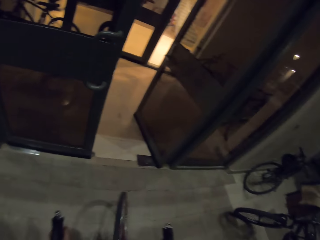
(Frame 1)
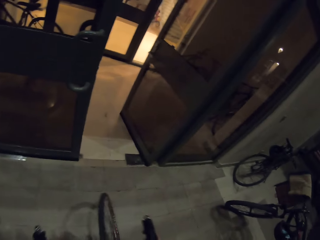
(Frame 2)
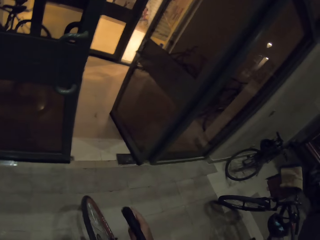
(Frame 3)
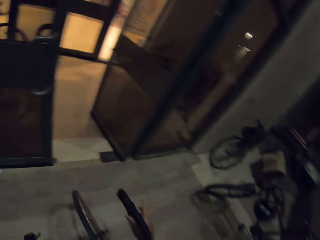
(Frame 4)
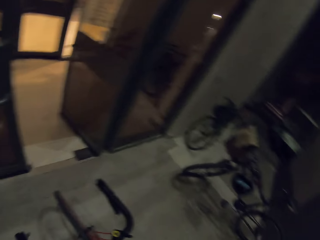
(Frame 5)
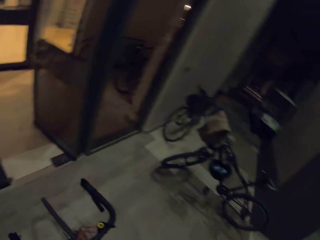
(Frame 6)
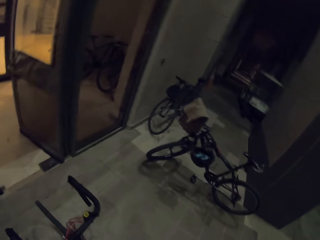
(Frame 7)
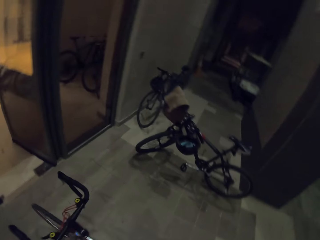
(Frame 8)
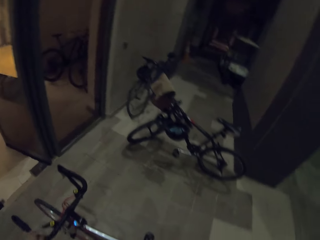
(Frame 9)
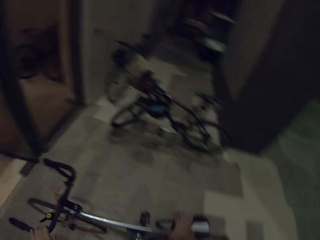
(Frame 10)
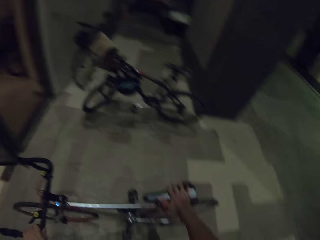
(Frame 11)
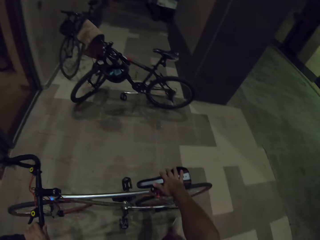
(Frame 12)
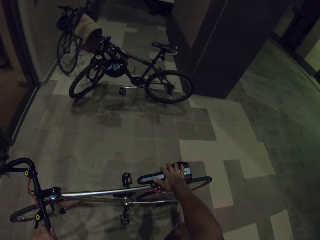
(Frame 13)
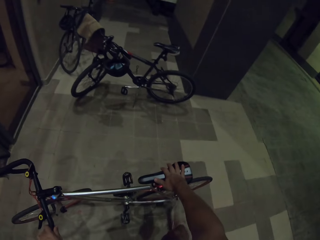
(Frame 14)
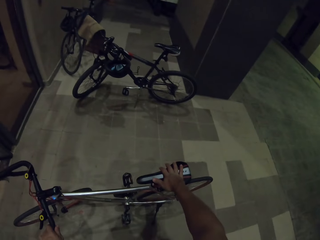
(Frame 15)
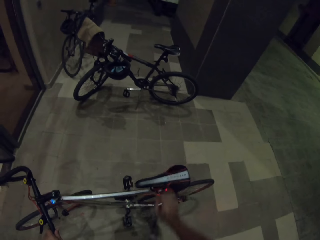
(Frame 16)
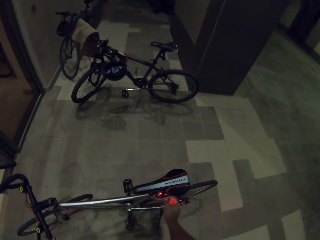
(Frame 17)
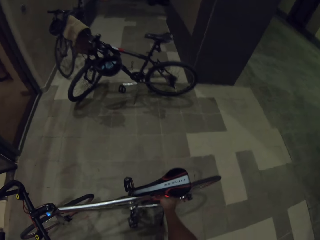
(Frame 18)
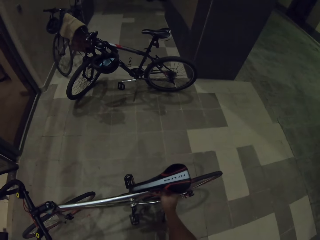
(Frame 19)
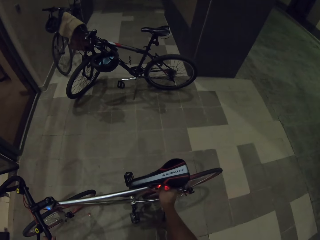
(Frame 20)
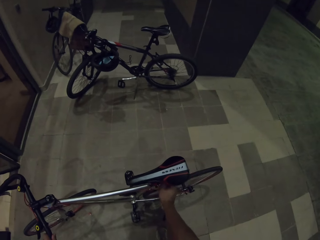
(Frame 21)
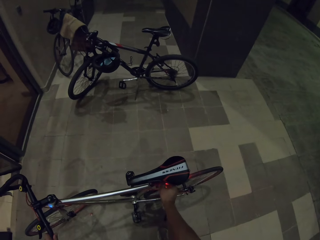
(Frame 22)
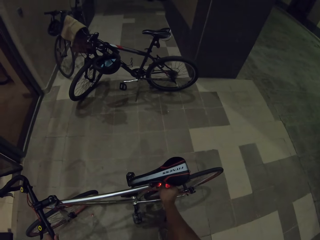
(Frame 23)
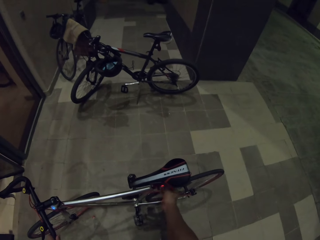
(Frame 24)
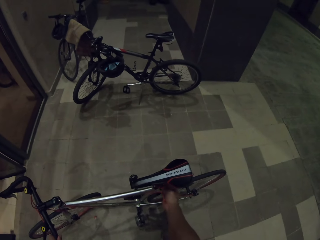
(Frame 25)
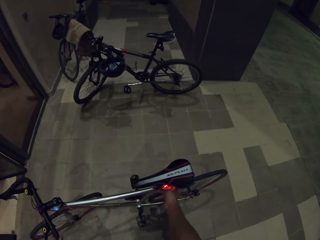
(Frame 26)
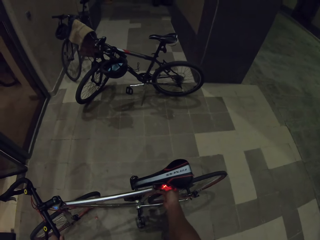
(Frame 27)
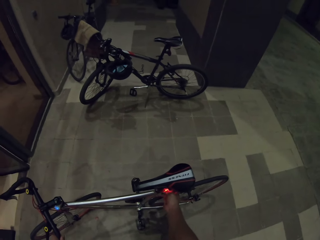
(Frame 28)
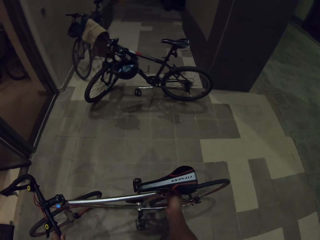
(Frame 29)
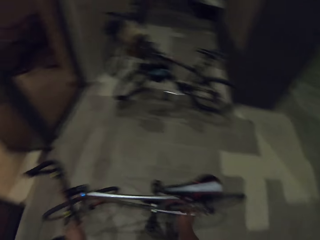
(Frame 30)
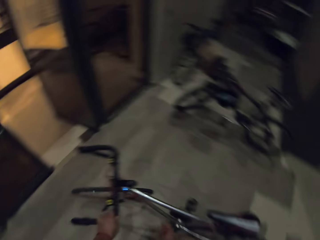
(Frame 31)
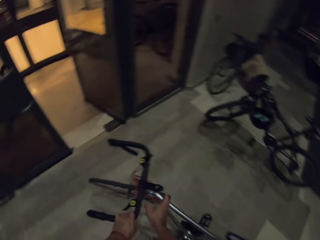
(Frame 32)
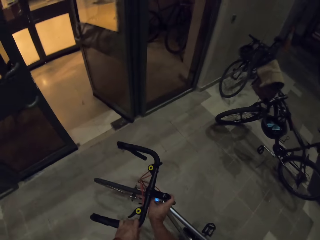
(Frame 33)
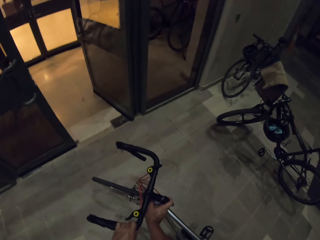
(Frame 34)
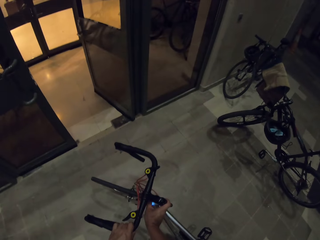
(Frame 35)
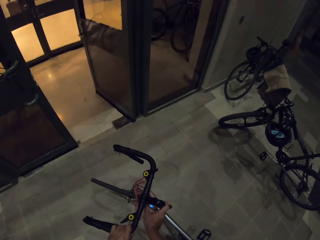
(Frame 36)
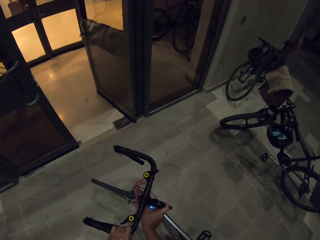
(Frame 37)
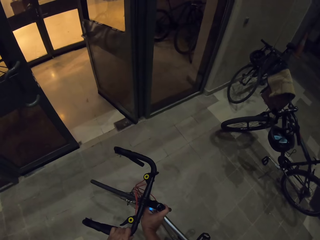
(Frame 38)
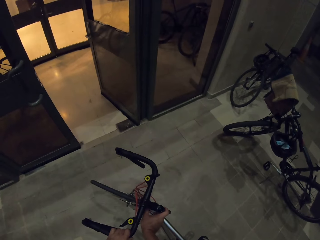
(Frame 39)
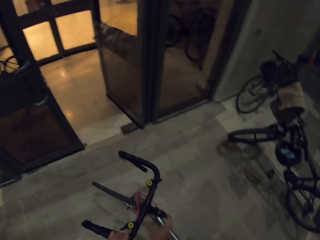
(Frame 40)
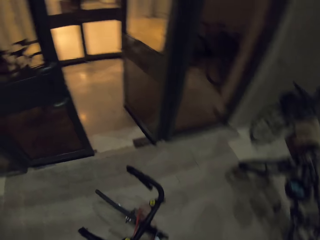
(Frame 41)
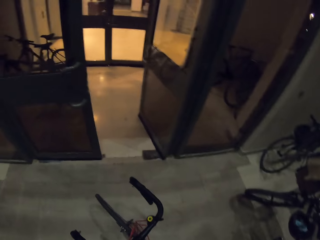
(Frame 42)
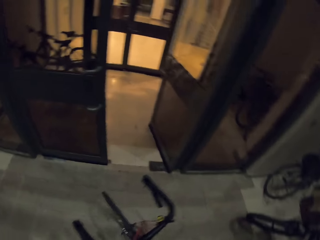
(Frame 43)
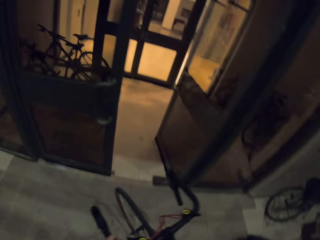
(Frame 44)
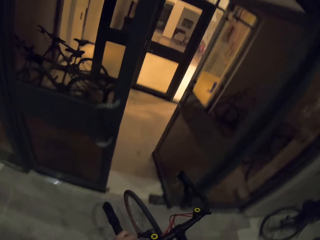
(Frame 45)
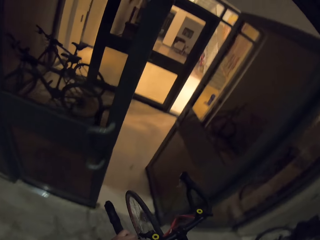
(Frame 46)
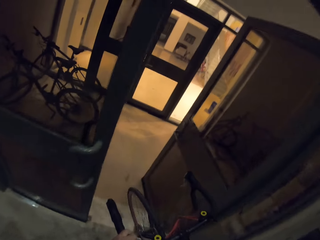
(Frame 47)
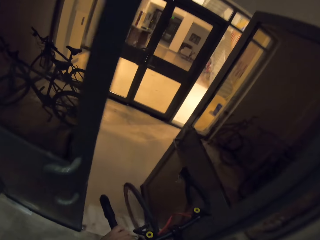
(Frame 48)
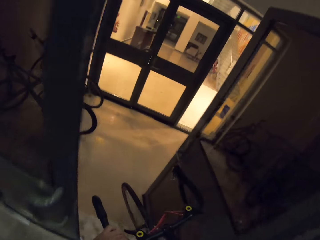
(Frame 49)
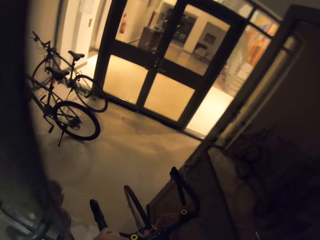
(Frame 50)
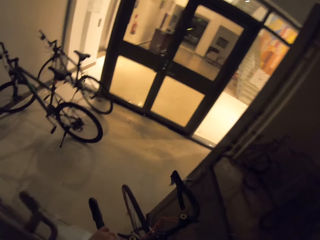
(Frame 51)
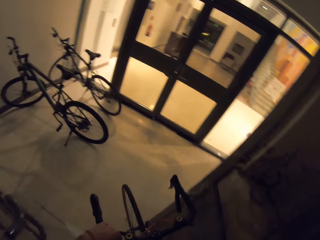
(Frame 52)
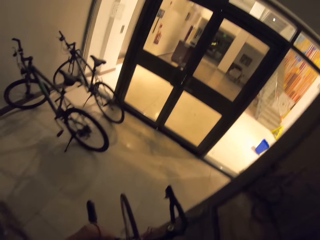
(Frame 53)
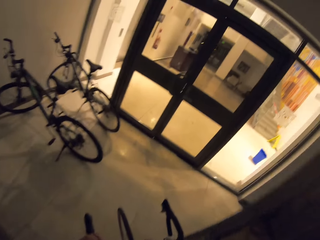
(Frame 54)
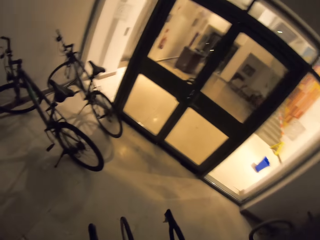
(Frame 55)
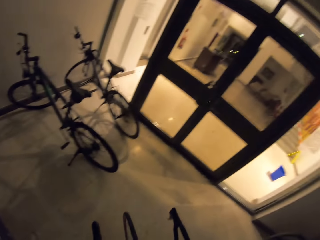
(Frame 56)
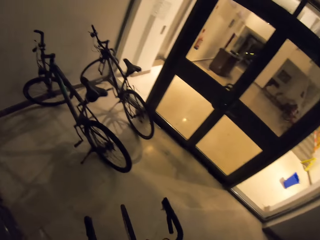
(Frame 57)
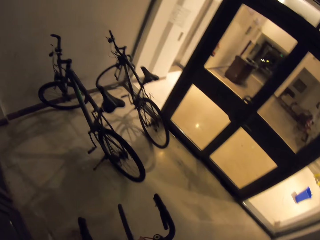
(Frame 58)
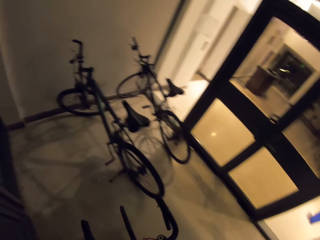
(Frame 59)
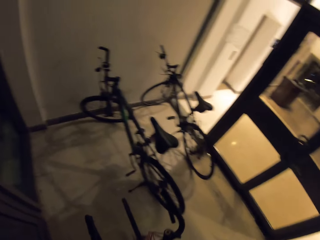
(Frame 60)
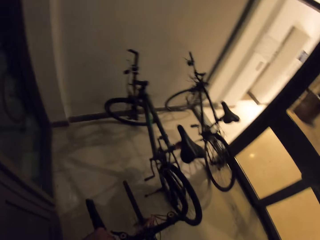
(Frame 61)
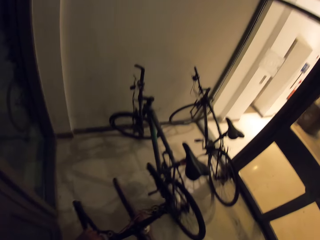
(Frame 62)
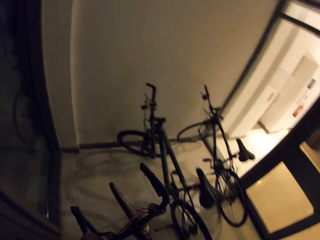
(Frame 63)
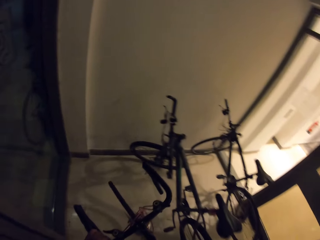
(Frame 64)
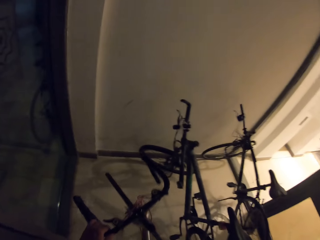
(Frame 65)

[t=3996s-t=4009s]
The camera wearer stops riding the bicycle. They get off the bicycle. They touch the bicycle chair. They adjust the kickstand with the leg. They touch the rear bicycle light and switch off the rear bicycle light. They touch the front bicycle light and switch off the front bicycle light. They walk and carry the bicycle. They walk, carry the bicycle to the parking area, and get through the door.

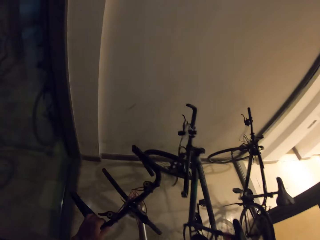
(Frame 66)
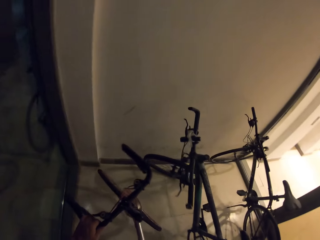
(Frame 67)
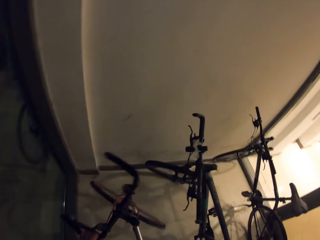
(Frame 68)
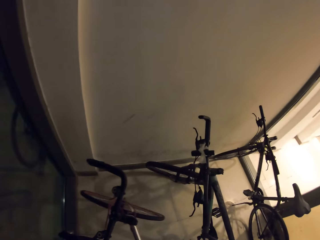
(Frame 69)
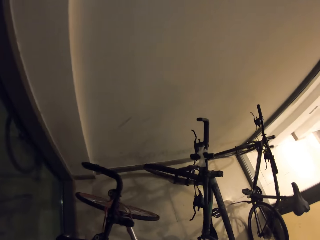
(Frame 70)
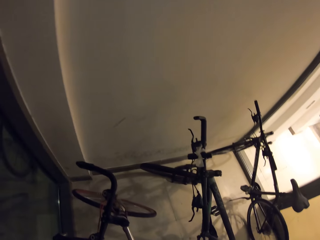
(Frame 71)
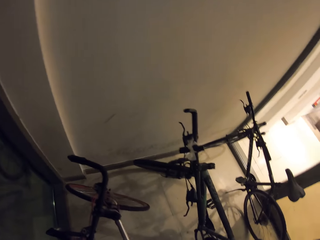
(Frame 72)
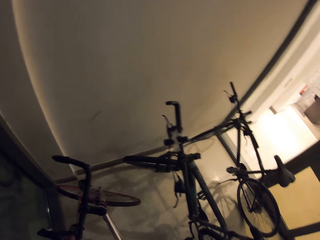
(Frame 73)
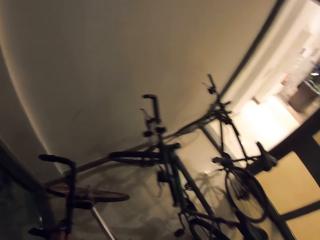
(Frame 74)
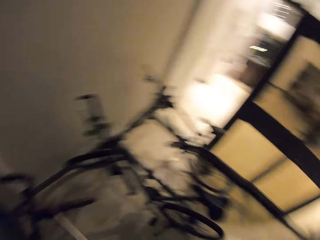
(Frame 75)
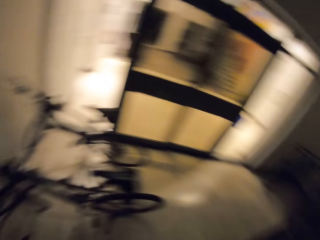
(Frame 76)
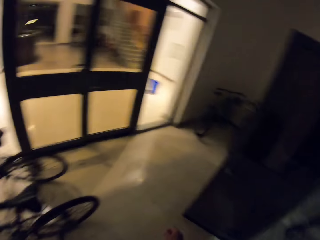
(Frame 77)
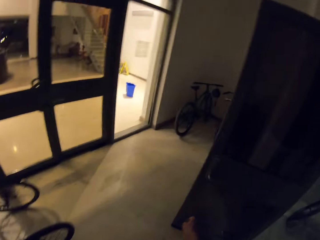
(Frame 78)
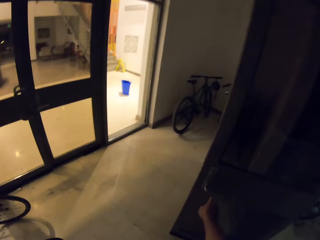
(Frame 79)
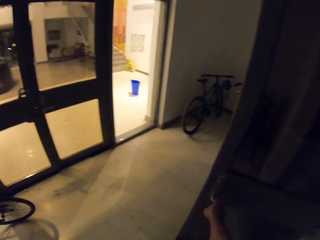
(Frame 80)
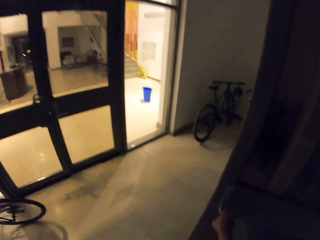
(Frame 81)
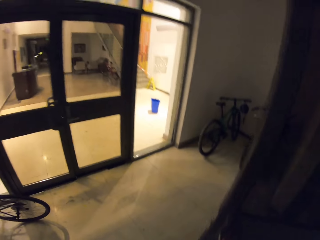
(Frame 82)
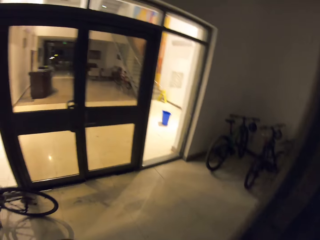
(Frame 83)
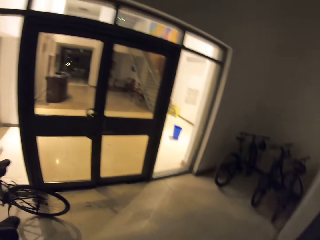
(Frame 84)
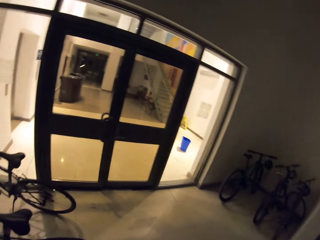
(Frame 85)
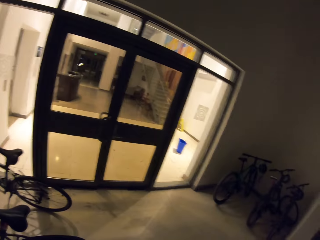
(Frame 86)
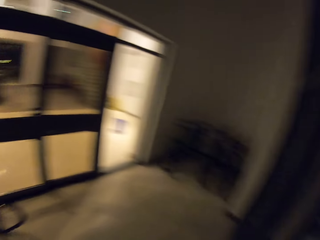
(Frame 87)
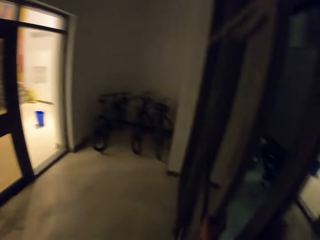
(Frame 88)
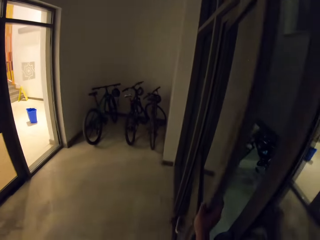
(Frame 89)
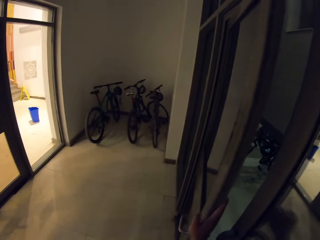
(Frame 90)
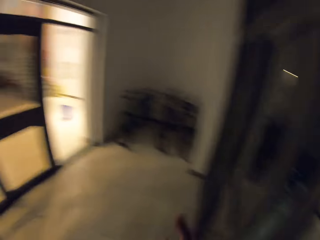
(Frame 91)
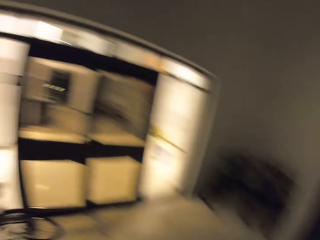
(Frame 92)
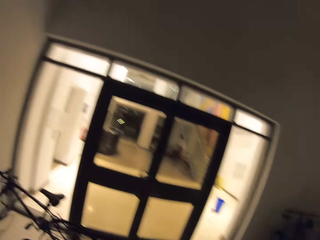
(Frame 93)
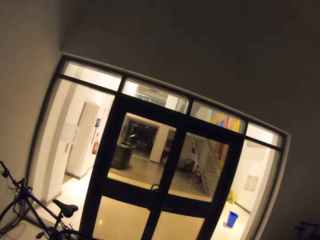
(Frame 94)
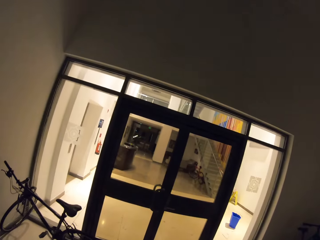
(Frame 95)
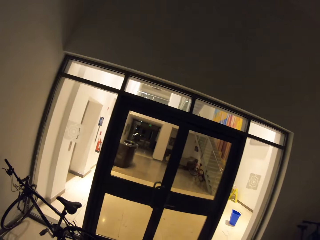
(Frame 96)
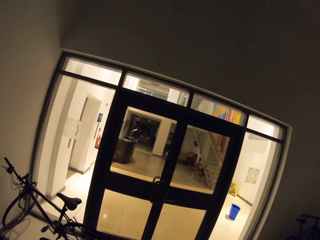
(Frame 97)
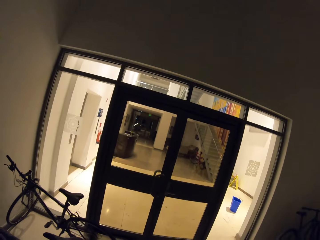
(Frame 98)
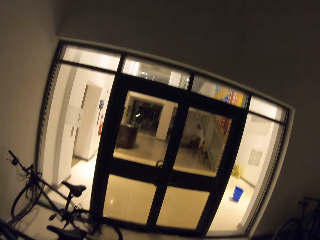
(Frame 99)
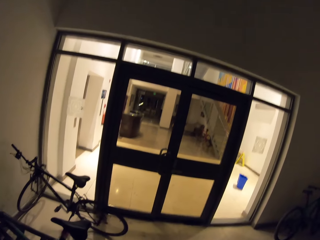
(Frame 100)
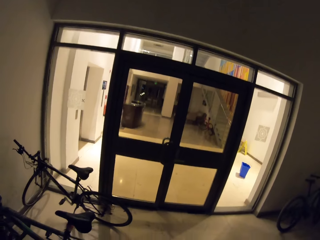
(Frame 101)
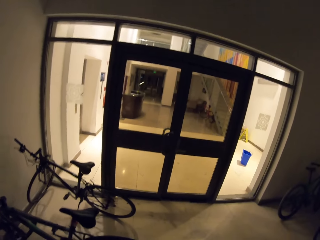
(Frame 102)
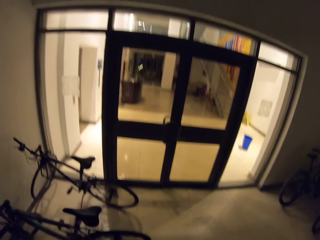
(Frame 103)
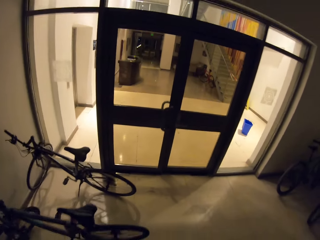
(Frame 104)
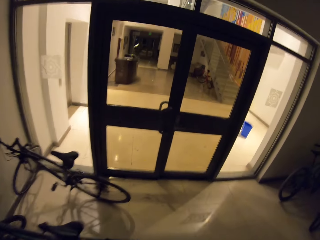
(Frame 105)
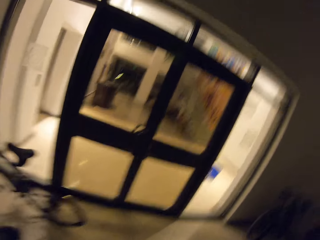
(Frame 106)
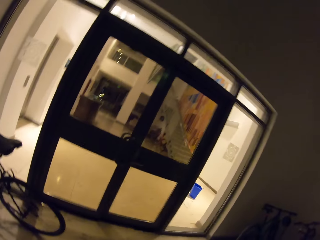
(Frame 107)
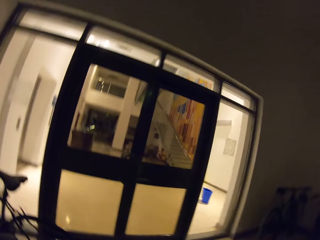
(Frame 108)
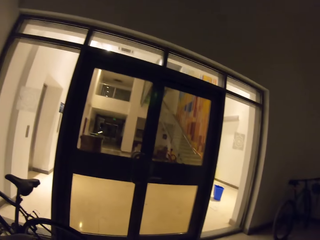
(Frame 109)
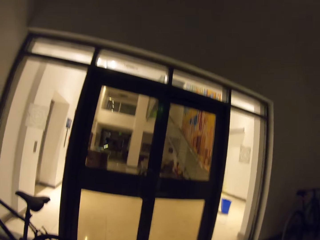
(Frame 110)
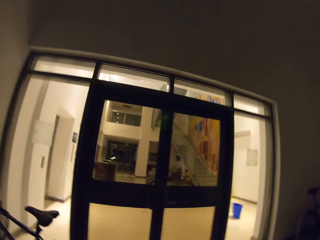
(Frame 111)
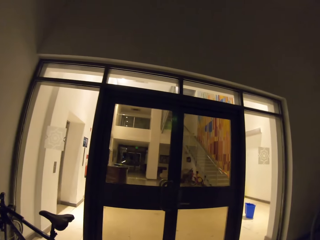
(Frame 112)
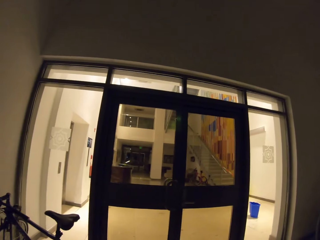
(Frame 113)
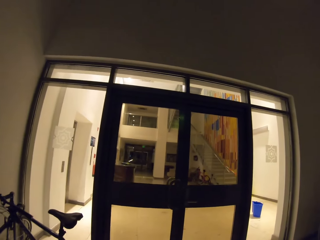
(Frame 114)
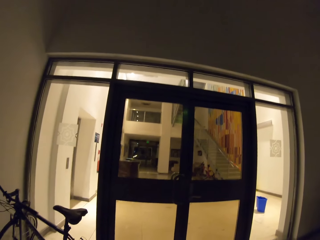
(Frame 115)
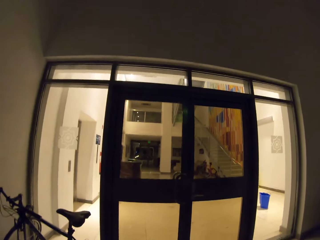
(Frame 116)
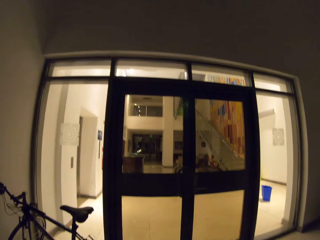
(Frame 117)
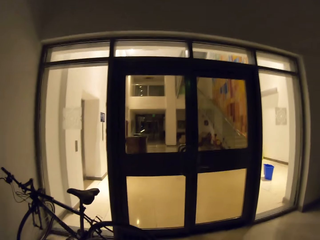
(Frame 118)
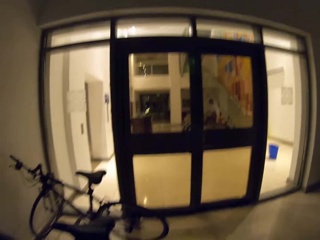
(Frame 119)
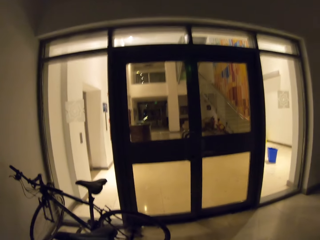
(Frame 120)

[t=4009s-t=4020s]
The camera wearer parks the bicycle. They look around. They close the door. They look at the door. They look around.
